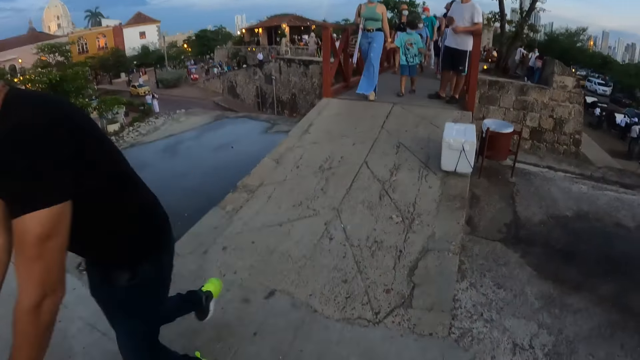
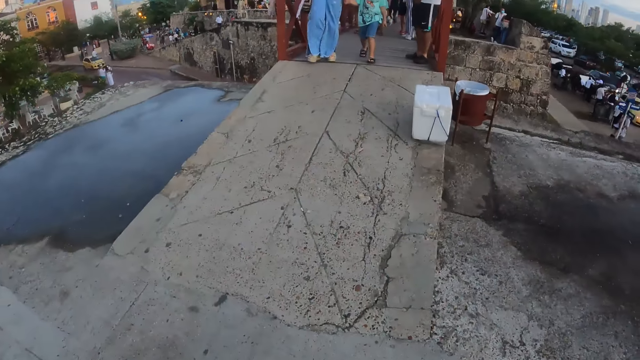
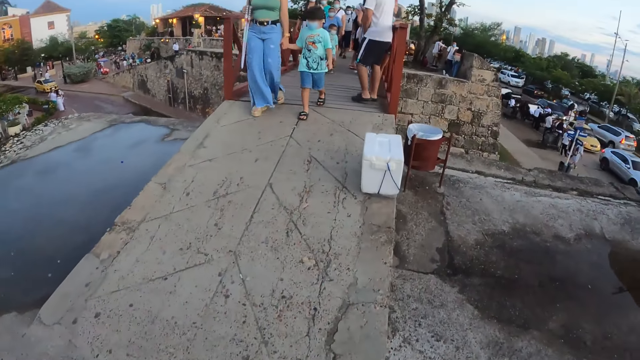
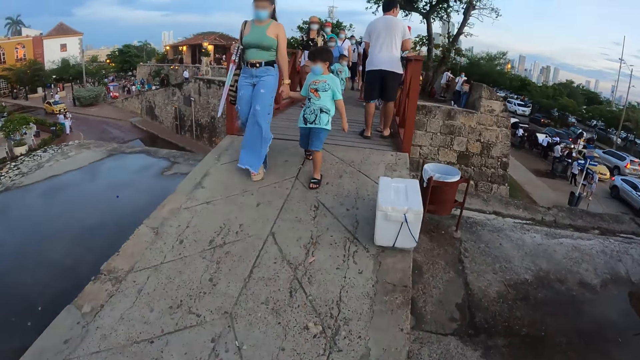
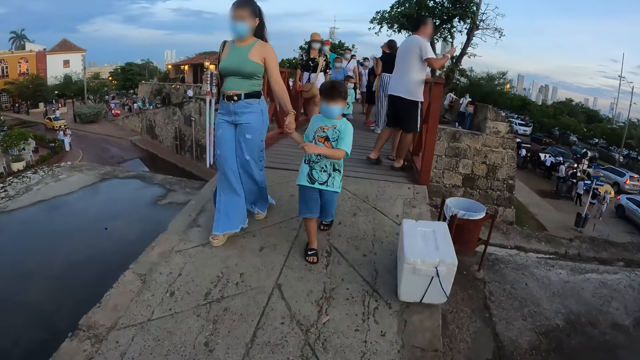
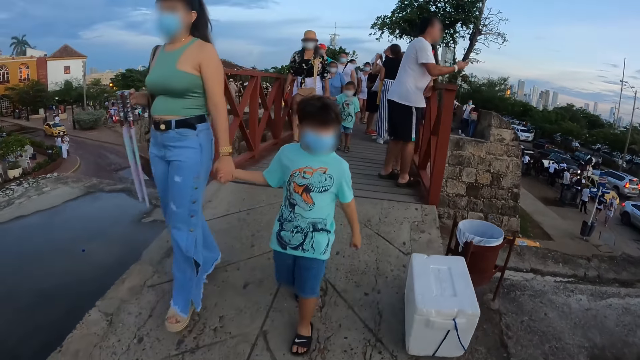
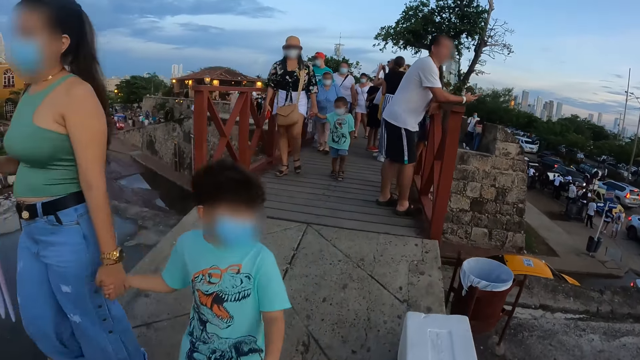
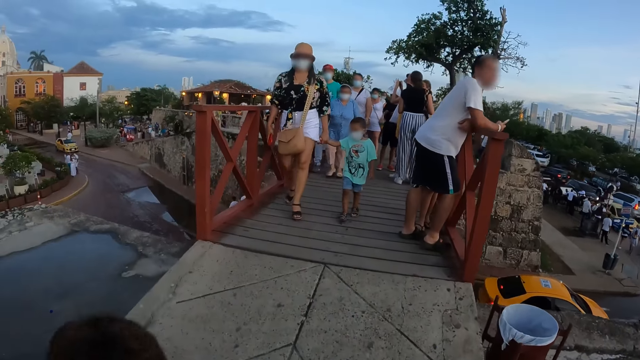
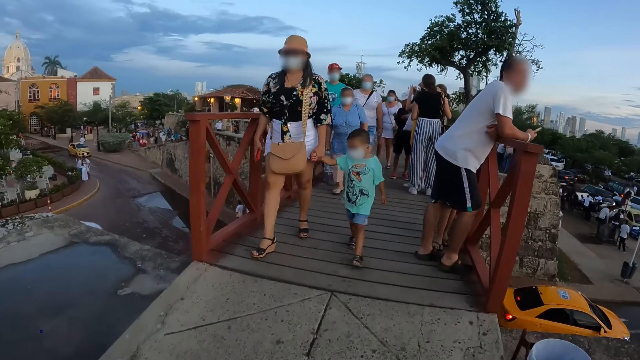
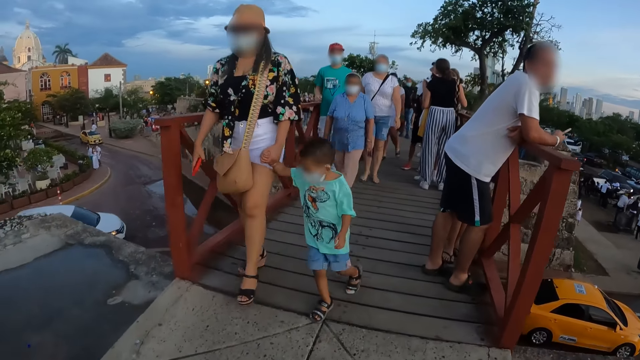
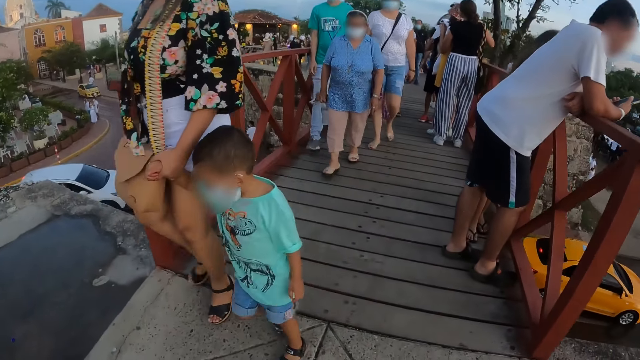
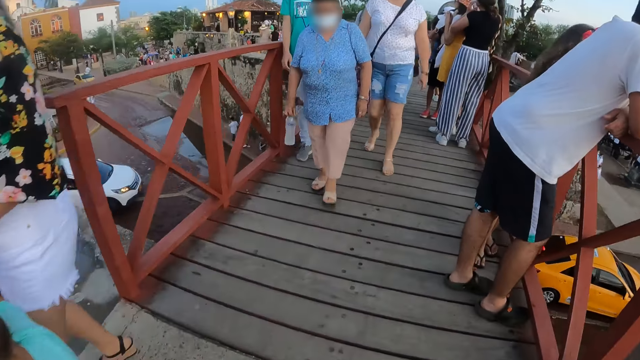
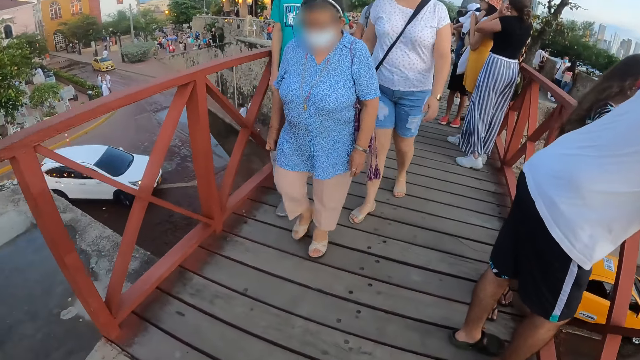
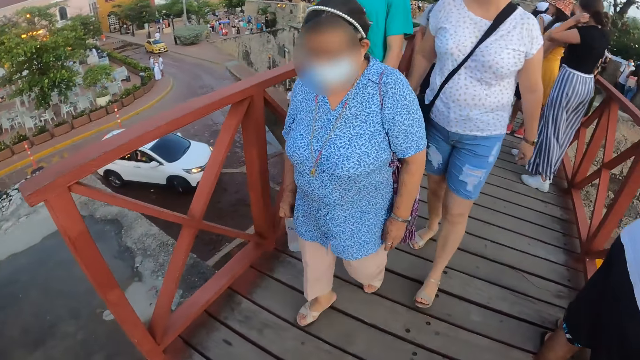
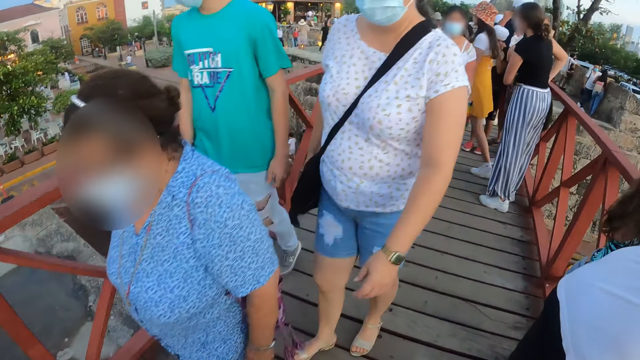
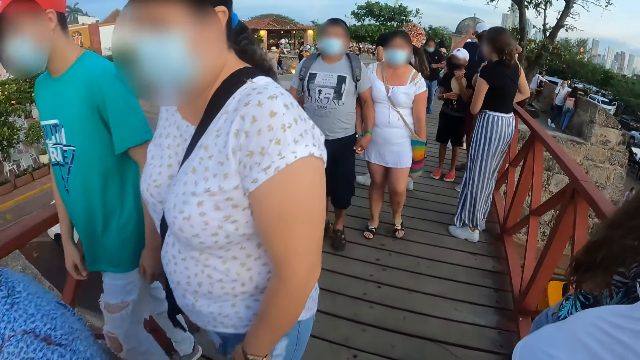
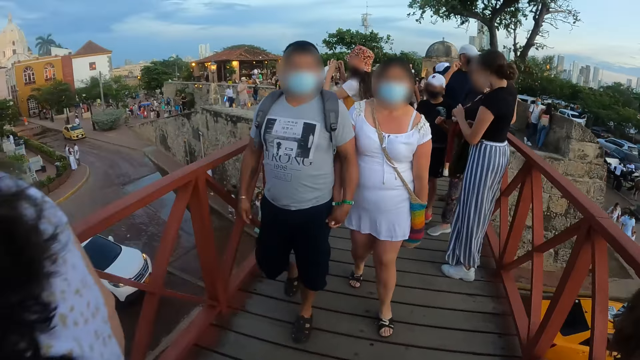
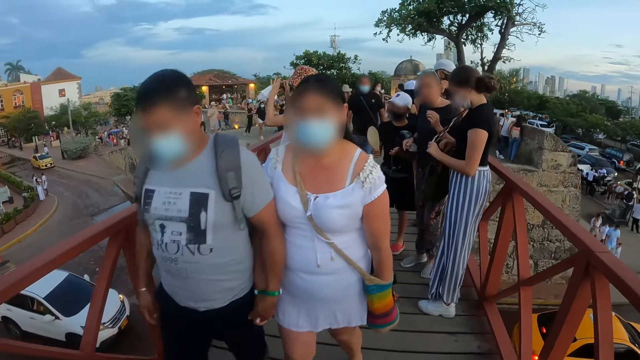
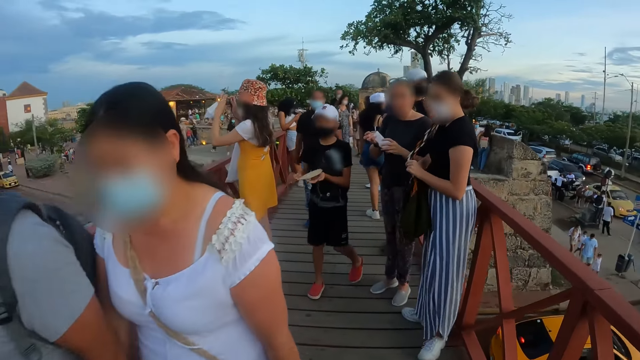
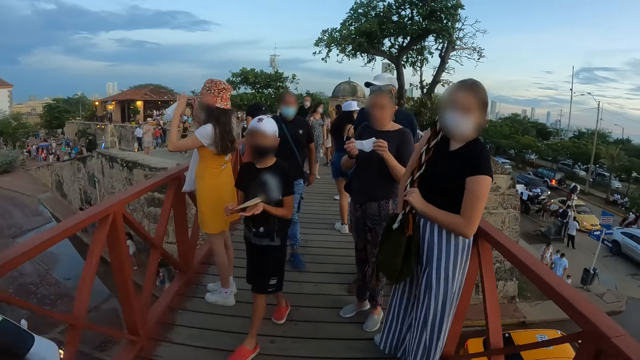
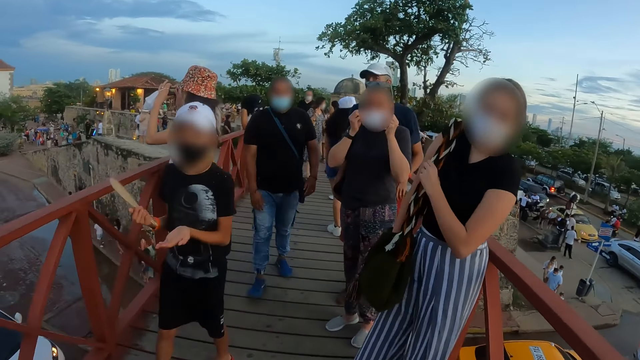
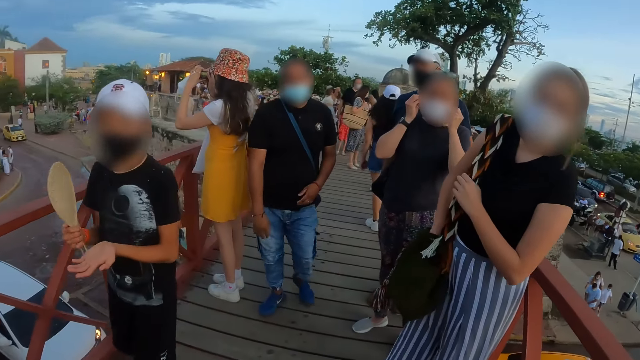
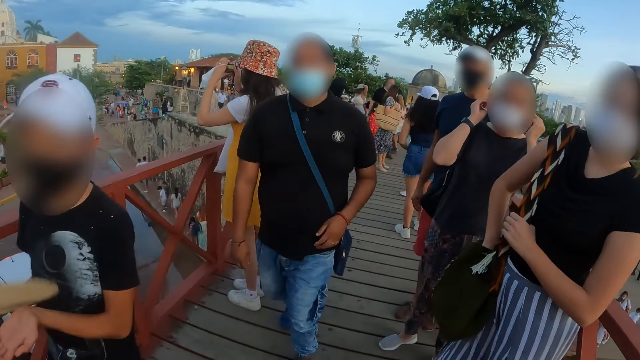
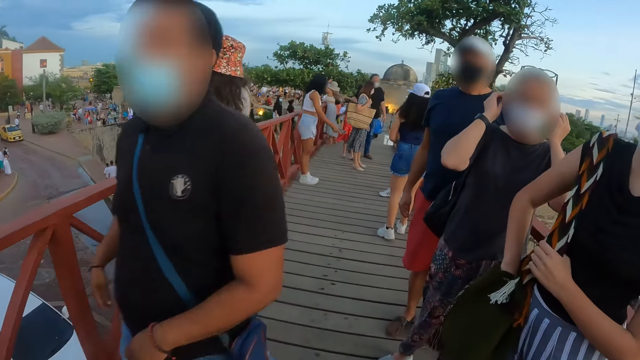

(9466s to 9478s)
The camera wearer walks across the bridge.

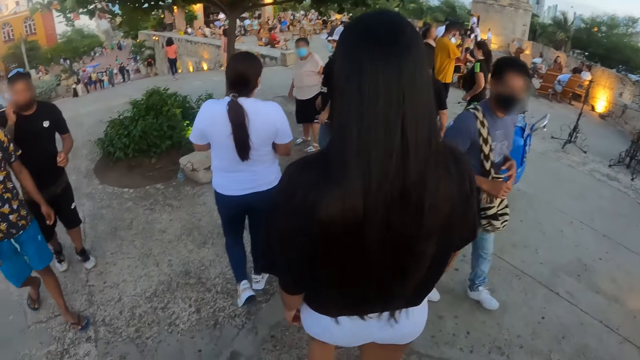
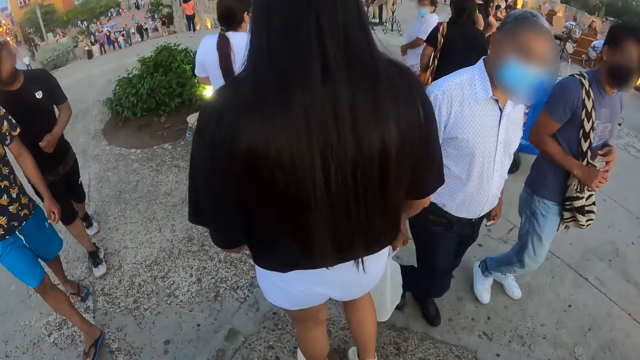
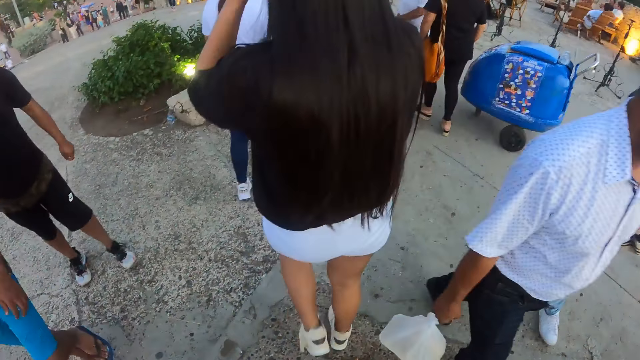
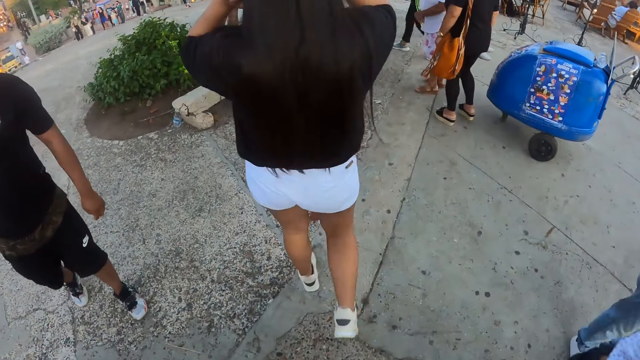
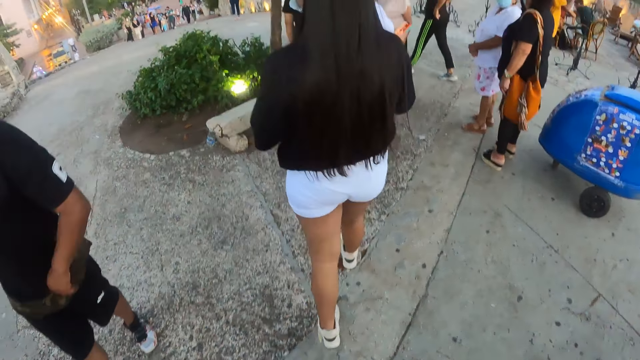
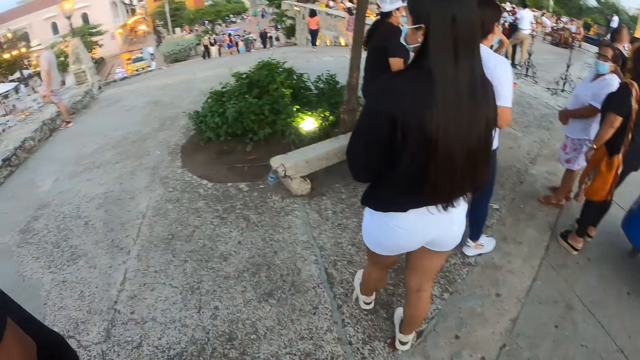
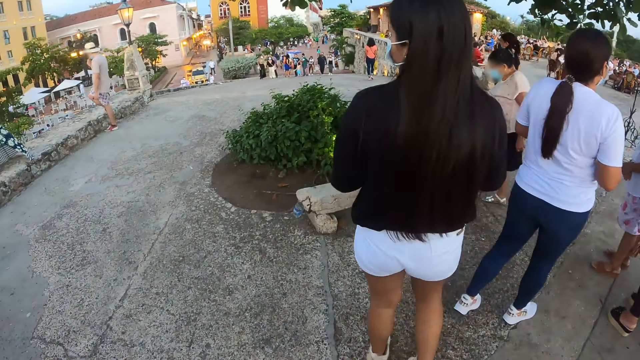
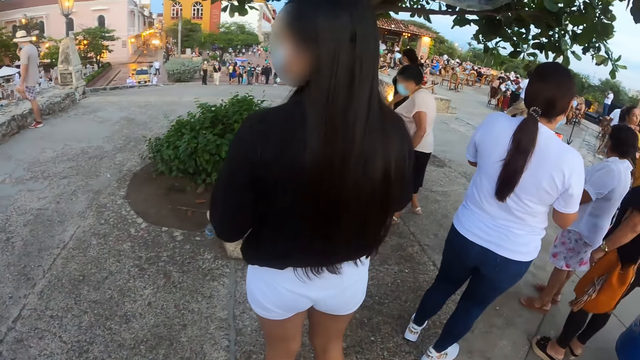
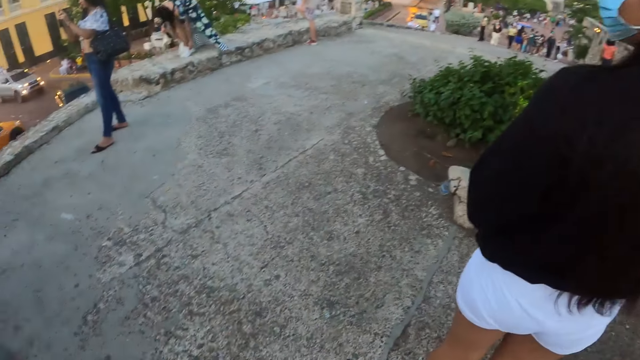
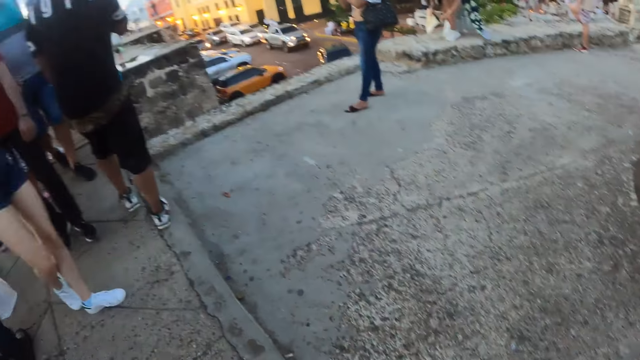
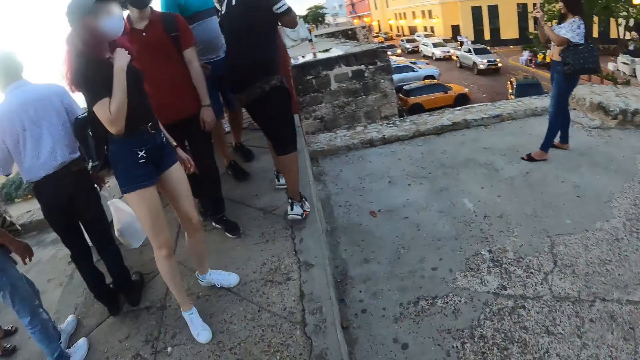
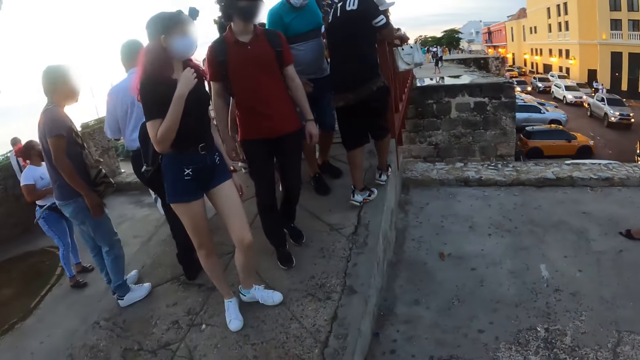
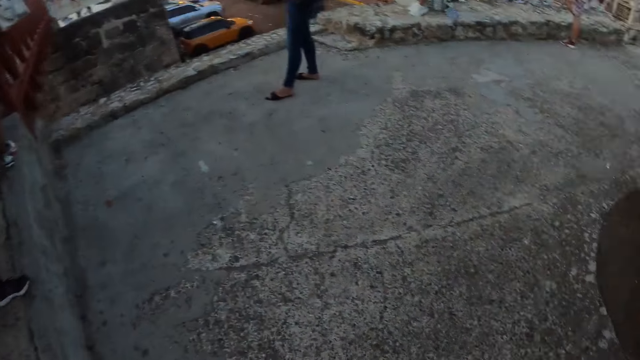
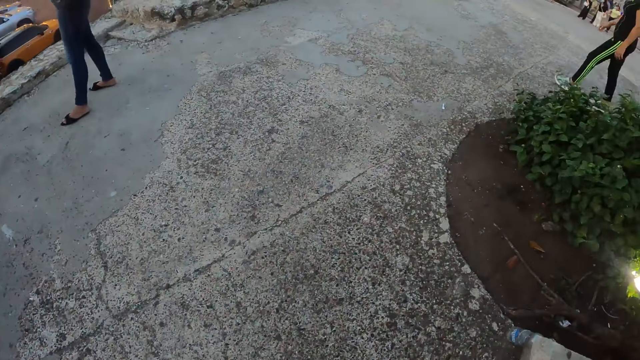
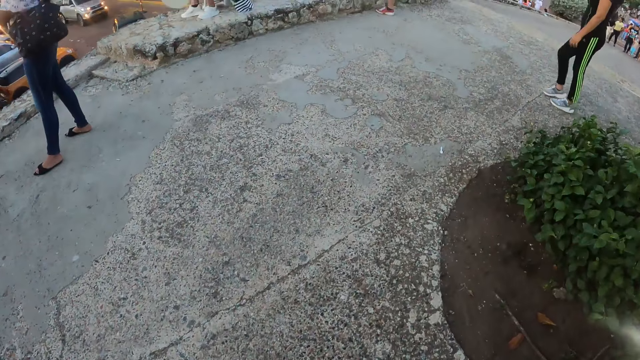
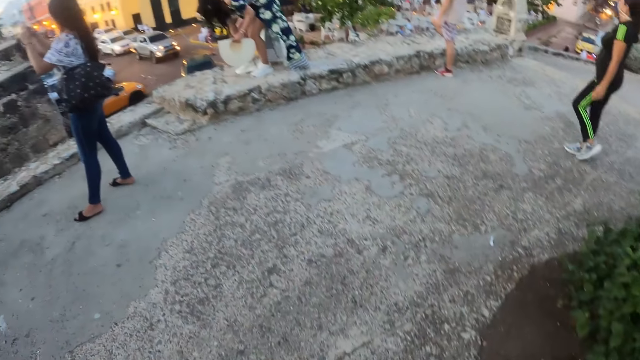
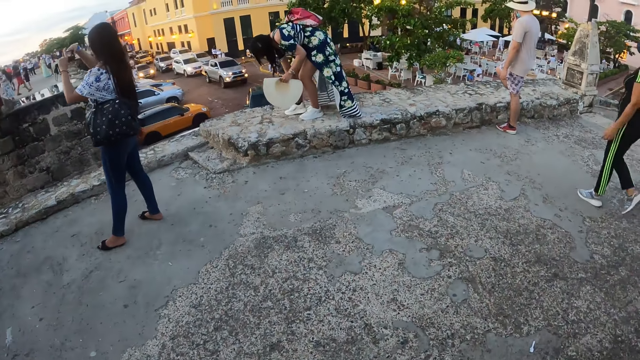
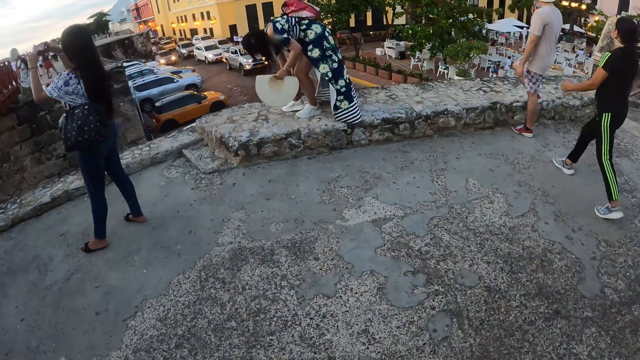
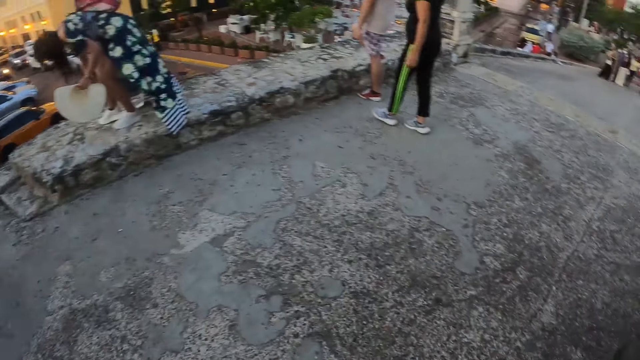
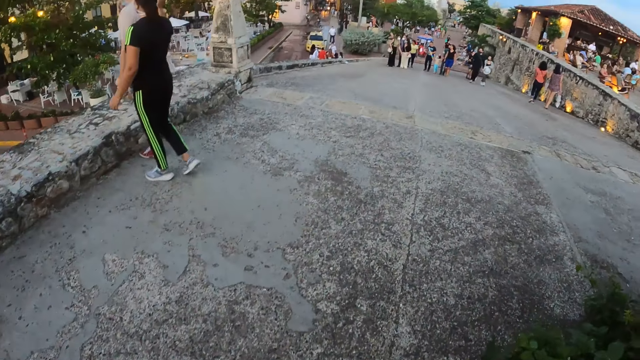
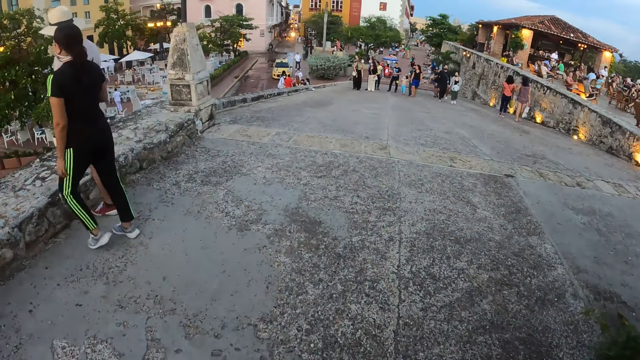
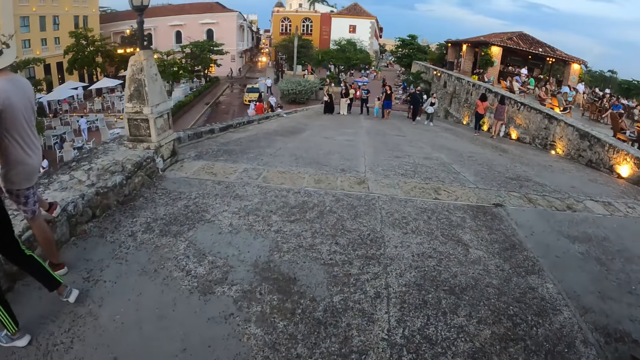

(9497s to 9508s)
The camera wearer walks around the park. They look around the park.
